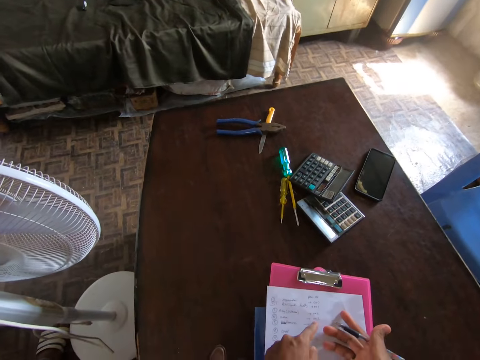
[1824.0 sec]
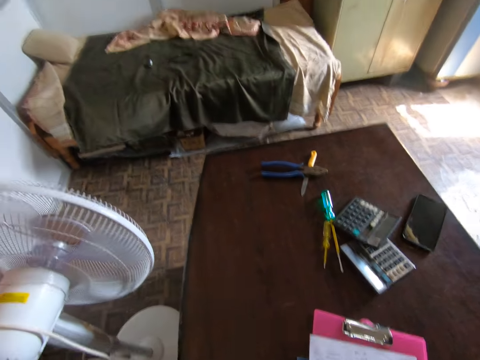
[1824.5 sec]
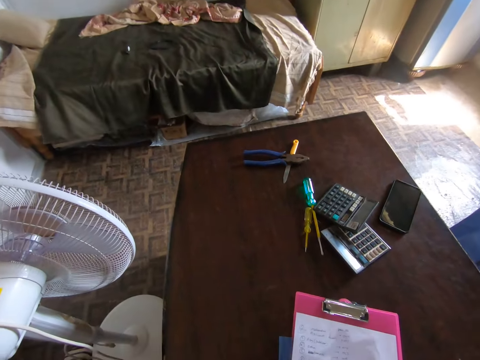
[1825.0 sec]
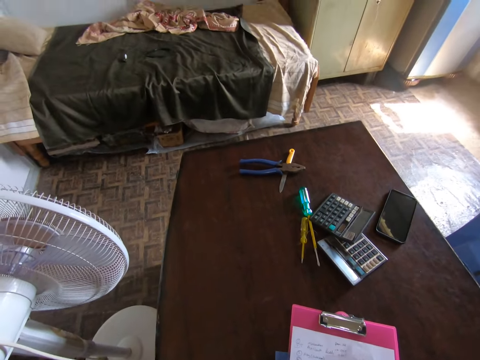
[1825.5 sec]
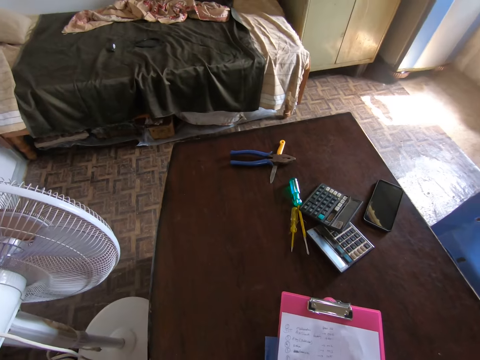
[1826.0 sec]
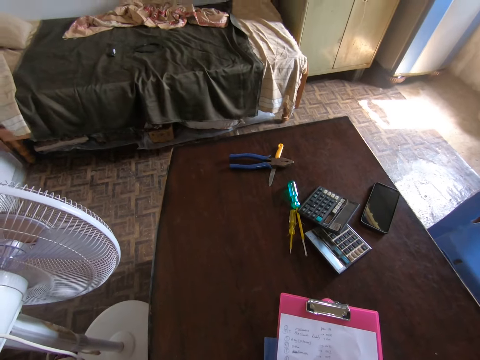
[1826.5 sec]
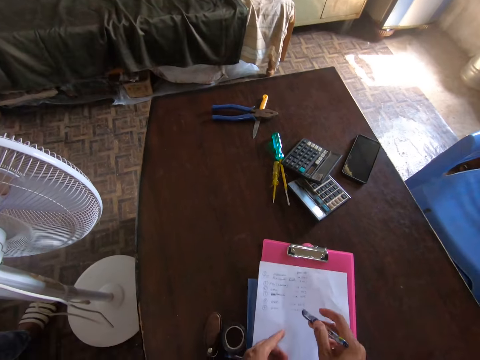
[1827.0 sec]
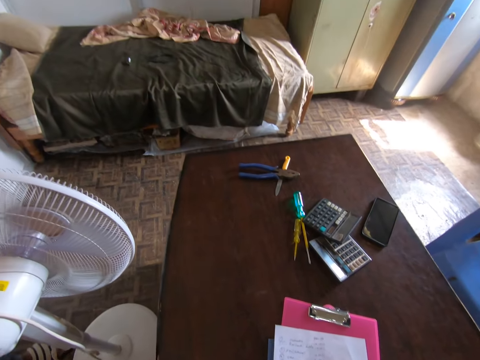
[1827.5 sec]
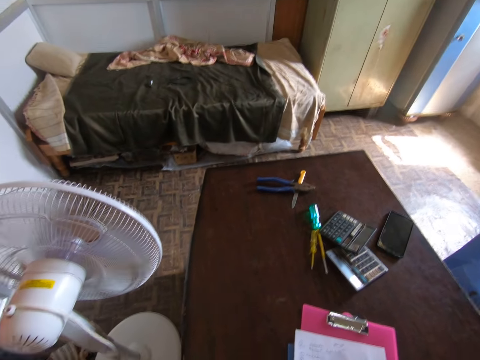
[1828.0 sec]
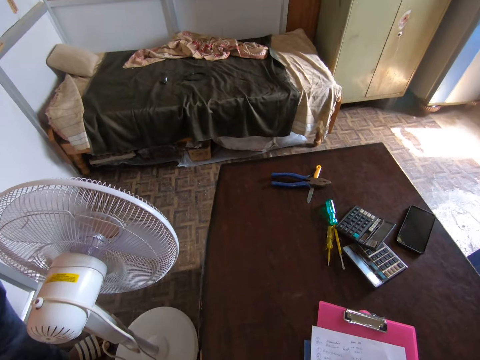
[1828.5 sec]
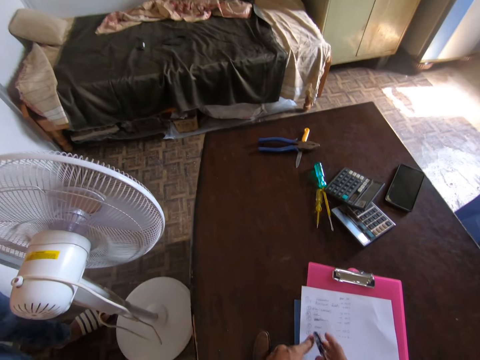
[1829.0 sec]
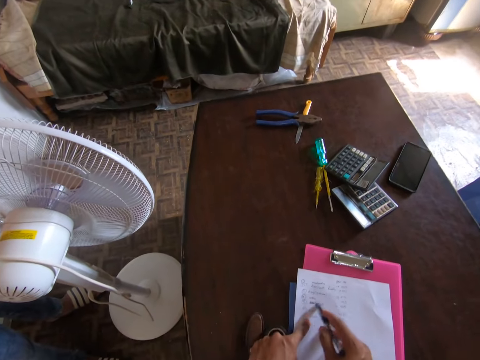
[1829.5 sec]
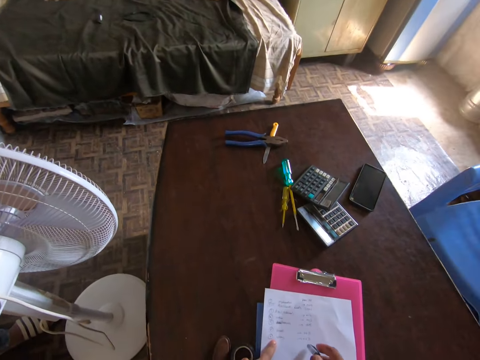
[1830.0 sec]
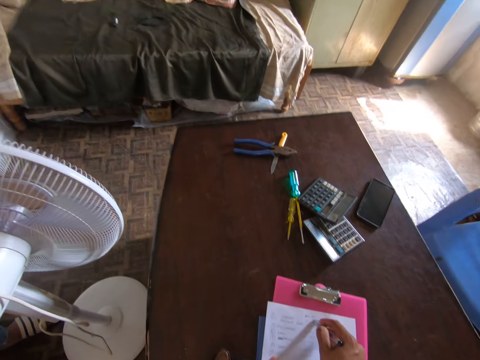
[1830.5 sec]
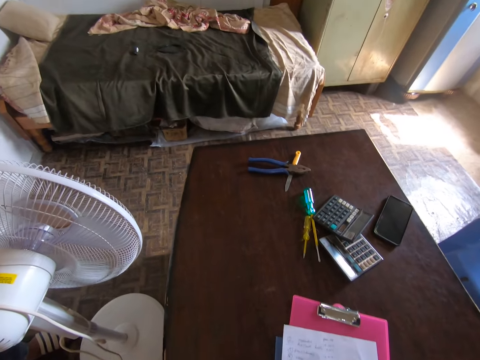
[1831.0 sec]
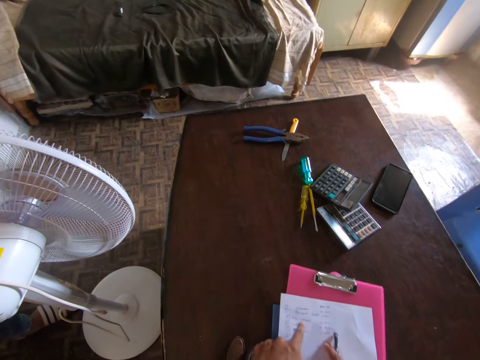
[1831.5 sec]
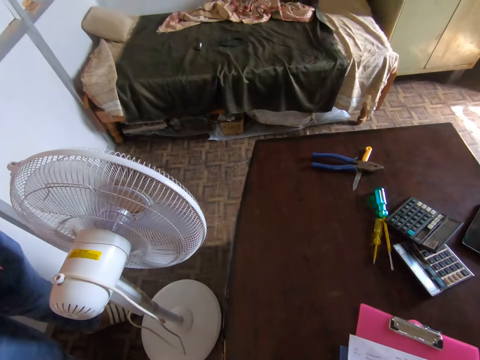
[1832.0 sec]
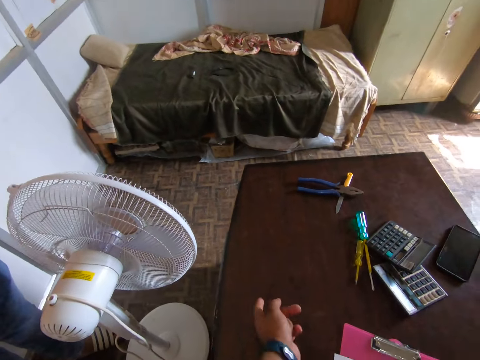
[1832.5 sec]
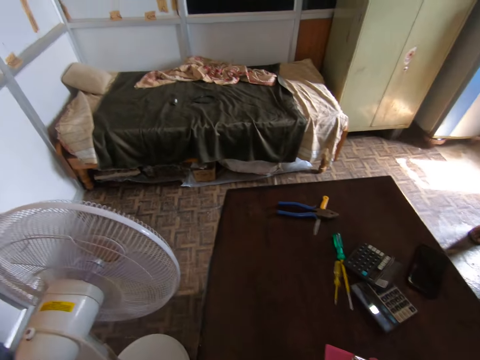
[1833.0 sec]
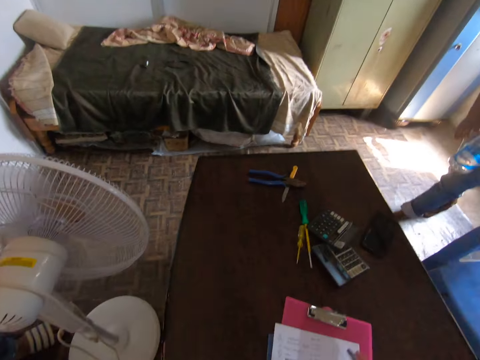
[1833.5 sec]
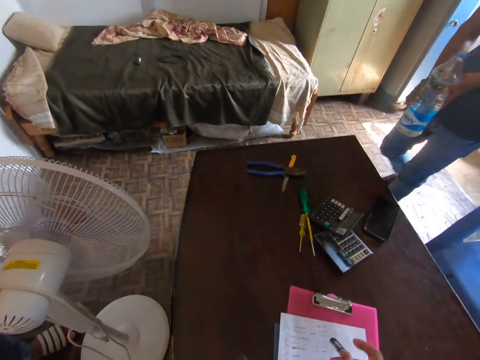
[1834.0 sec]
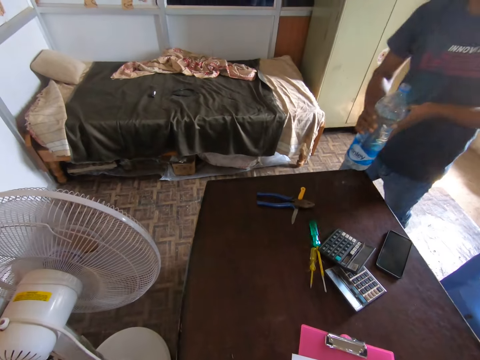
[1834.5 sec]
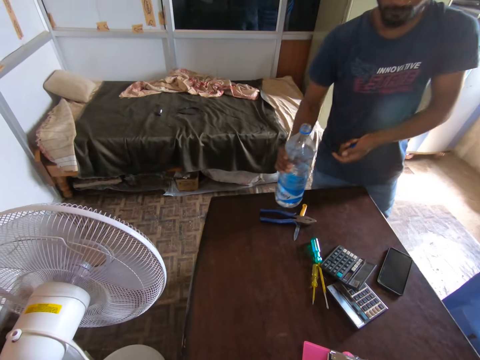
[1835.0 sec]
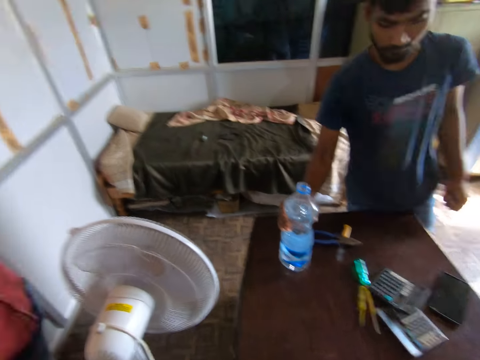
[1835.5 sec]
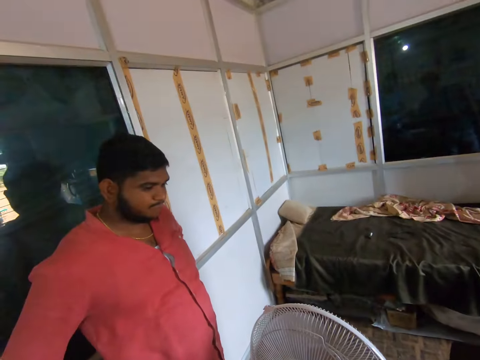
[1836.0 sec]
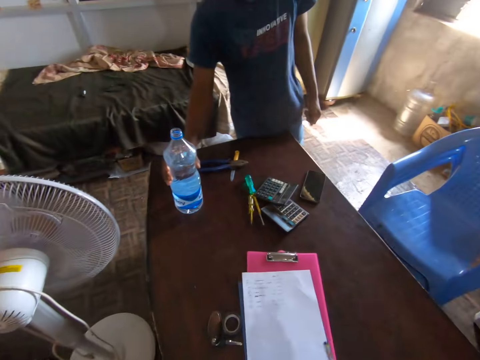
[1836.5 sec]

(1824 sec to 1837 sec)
The camera wearer points at the writings on the paper. He converses. He points a pen at the paper. He writes on the paper with the pen with his right hand. A man drops a water bottle on the table.

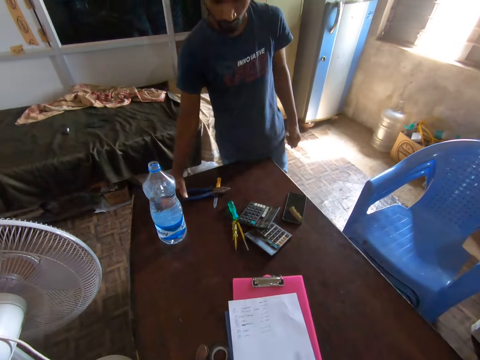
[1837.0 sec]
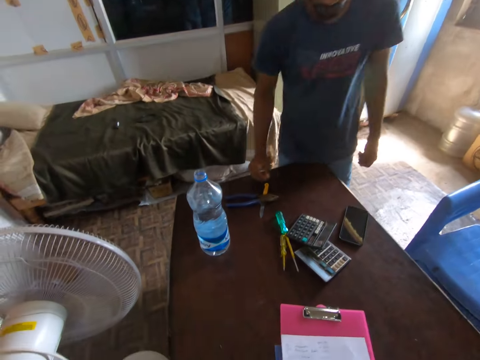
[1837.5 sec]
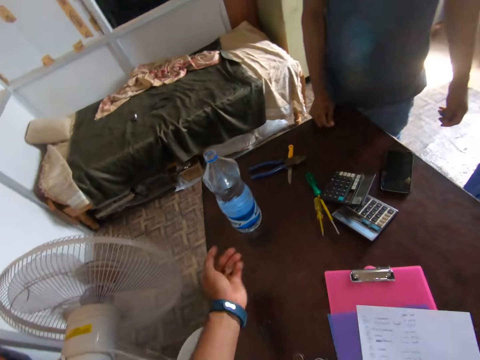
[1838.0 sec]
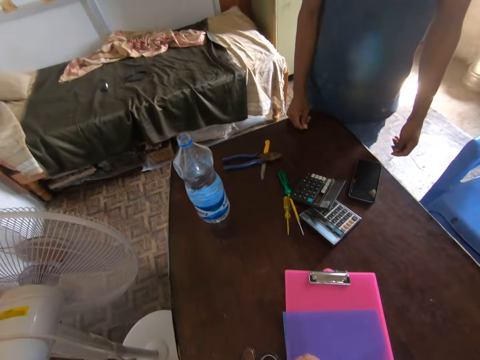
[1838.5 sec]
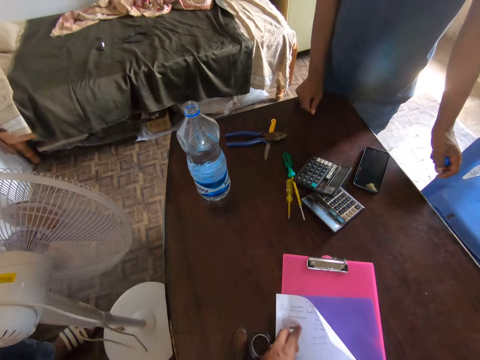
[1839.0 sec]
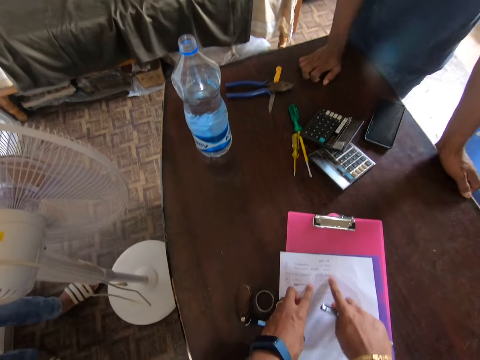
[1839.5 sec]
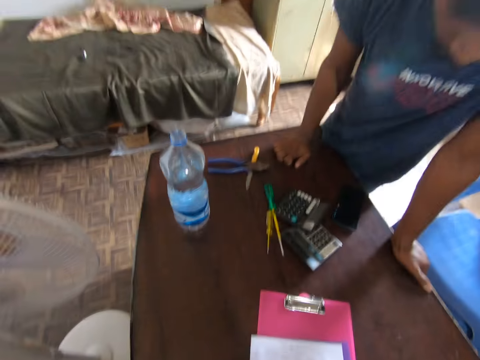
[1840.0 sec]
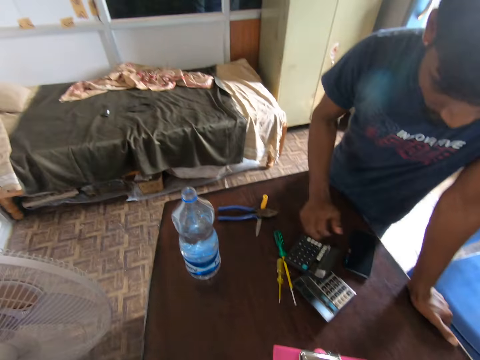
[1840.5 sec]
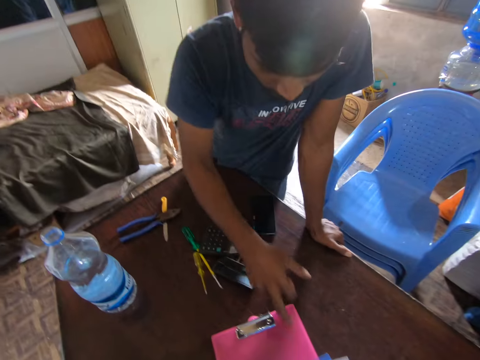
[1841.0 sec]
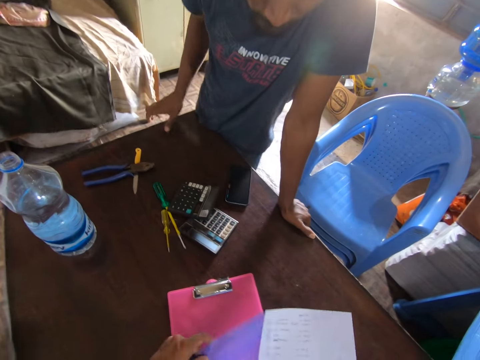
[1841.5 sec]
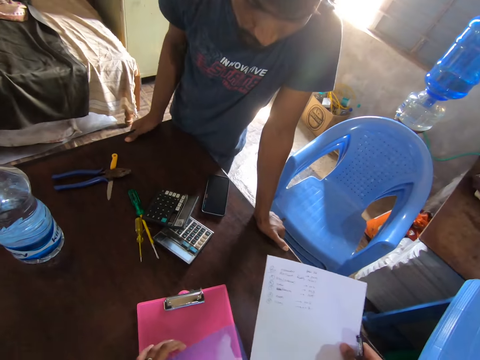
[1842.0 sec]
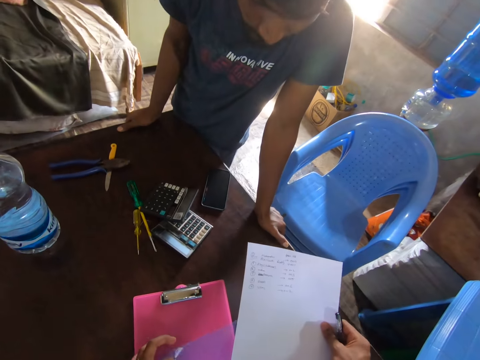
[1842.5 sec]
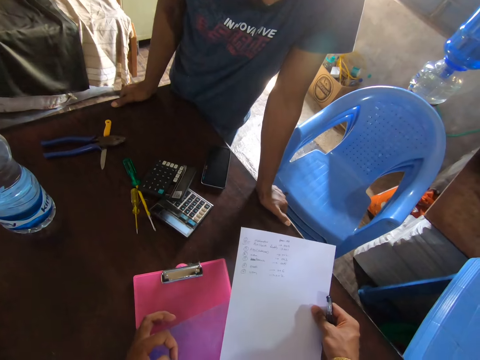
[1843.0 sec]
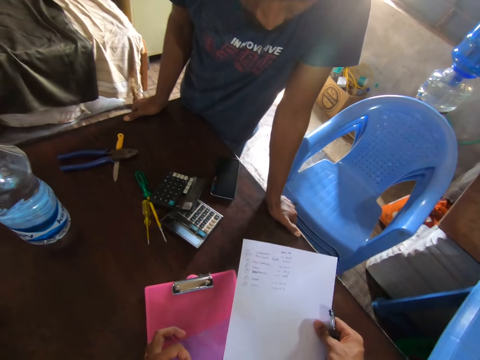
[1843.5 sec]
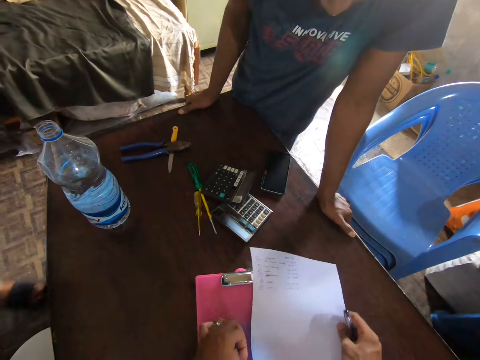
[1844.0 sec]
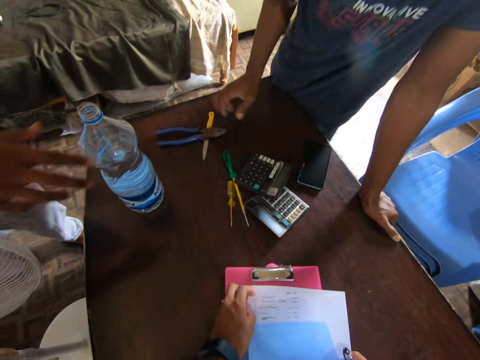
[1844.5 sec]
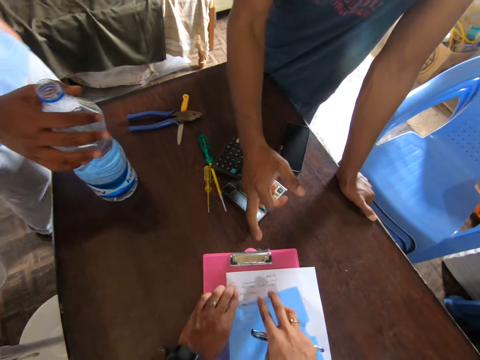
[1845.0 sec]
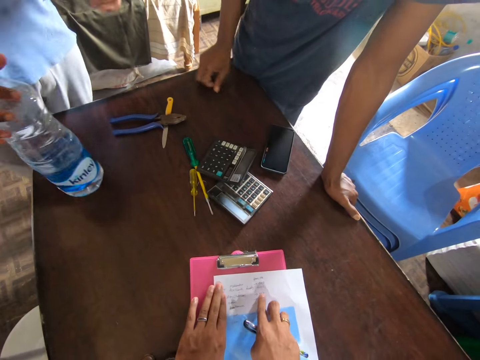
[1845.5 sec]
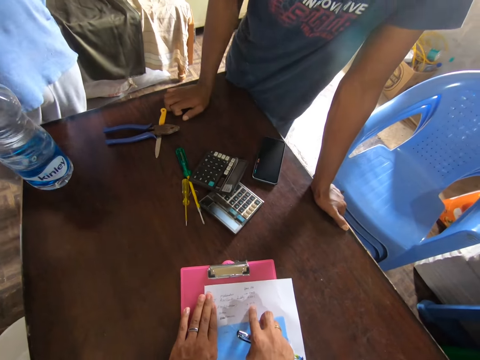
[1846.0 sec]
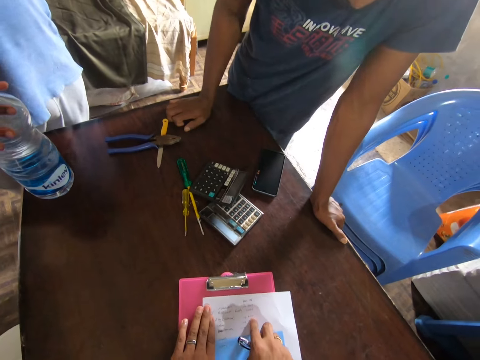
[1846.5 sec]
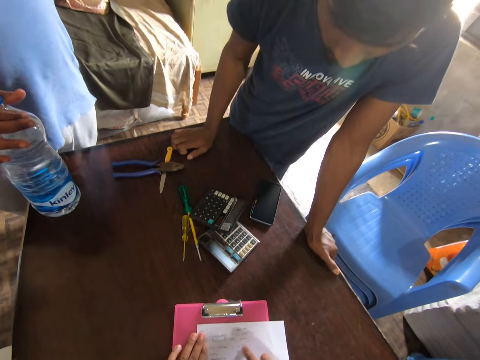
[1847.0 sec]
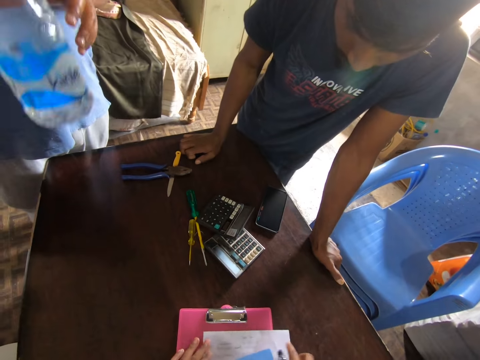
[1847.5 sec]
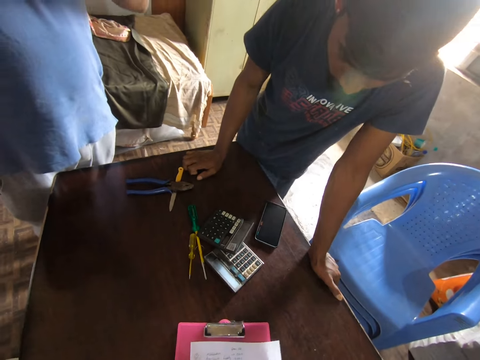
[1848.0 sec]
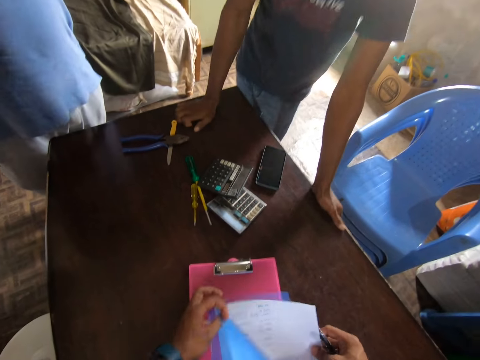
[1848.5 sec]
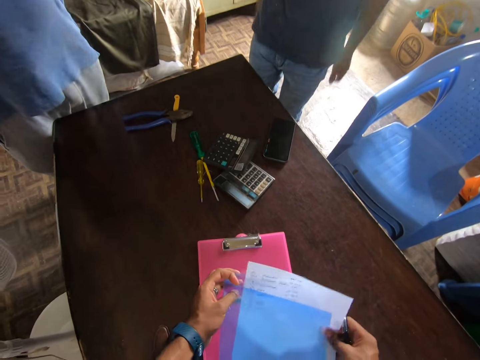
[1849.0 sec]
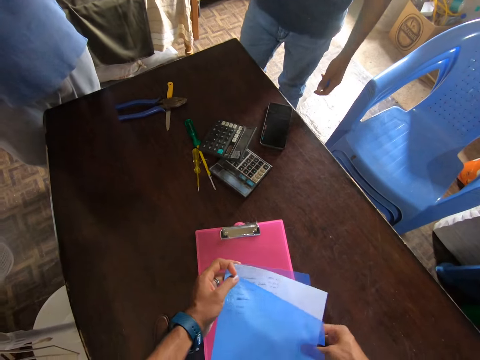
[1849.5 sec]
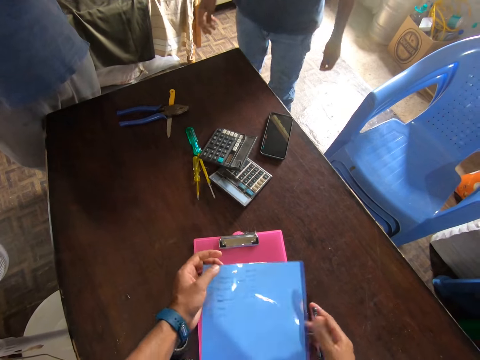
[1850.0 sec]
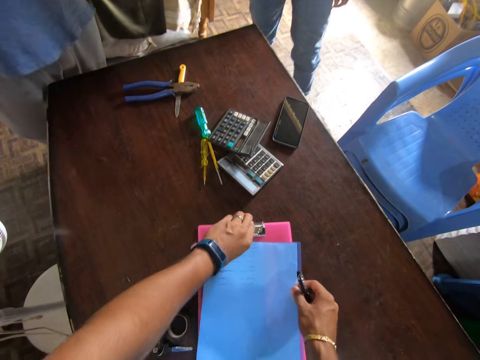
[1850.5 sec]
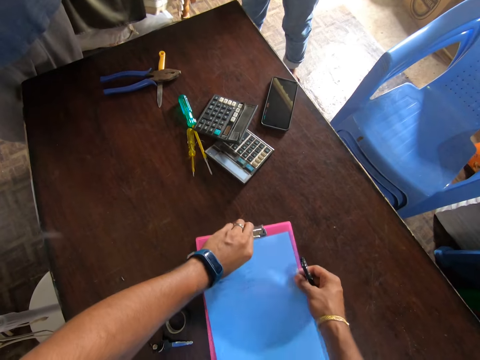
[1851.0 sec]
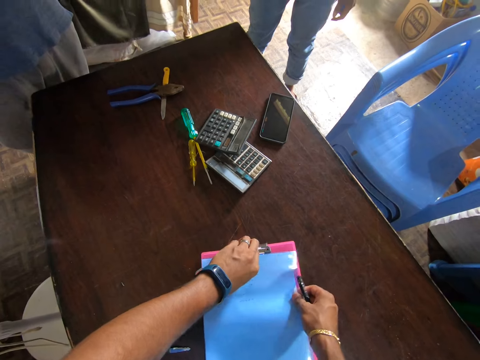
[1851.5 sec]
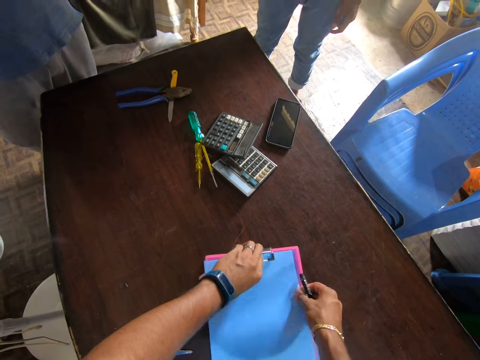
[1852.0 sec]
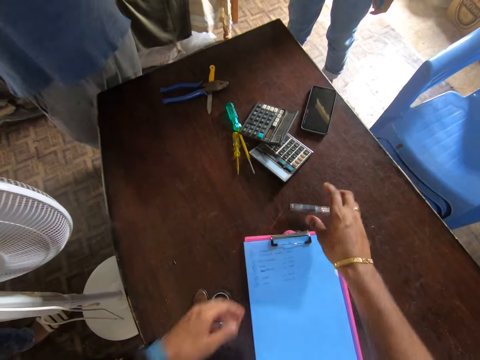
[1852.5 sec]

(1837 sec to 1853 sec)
The camera wearer shakes his left hand. He puts down the paper. He points at the writings on the paper. A man points a finger at the paper. The camera wearer lifts the paper. He converses. He points fingers on the paper. Another man picks up the water bottle on the table. He drinks water. The camera wearer puts the paper on the cover with his right hand. He adjusts the clipboard with his left hand. He drops the pen on the table.
